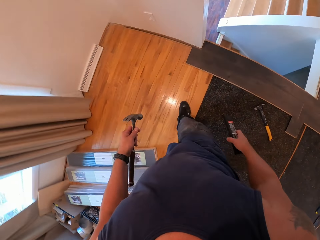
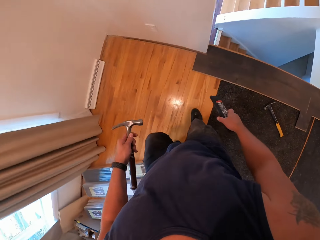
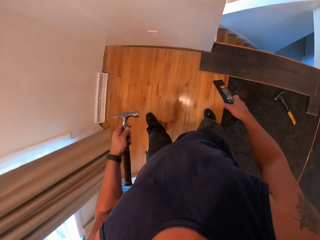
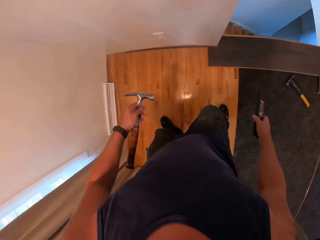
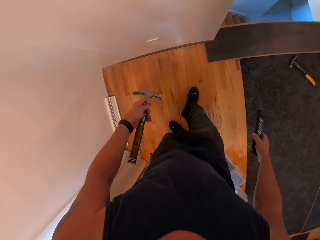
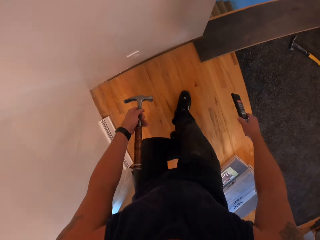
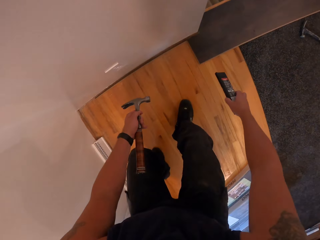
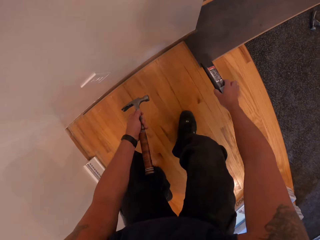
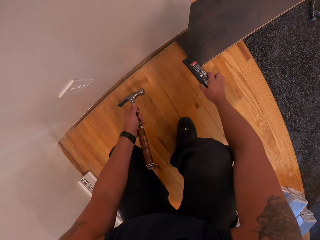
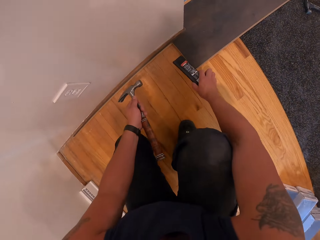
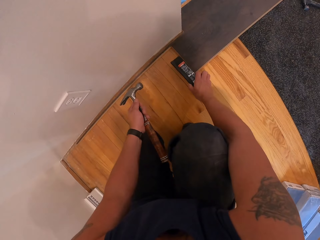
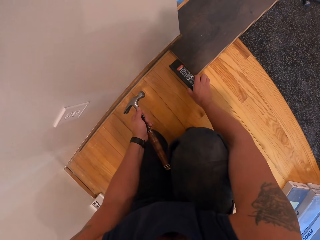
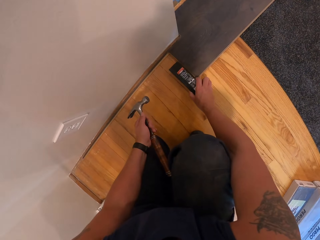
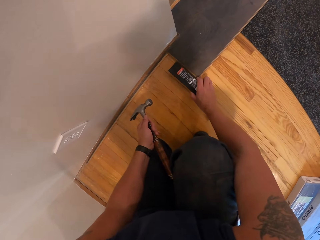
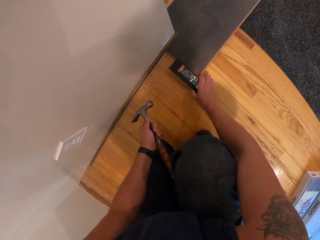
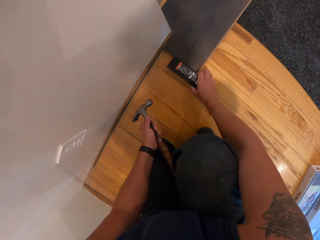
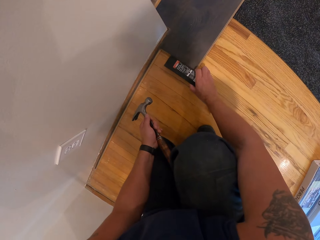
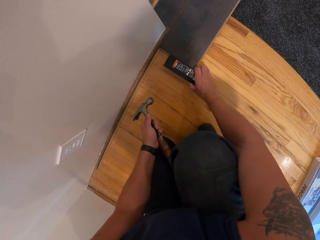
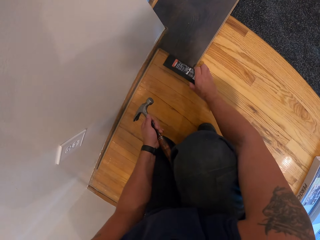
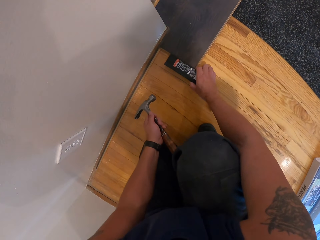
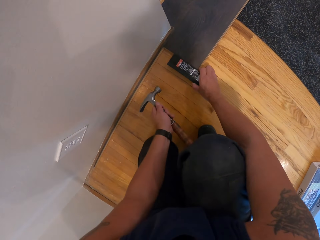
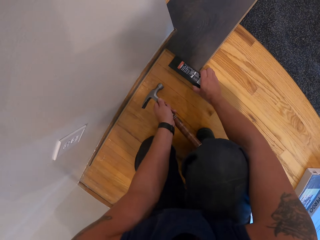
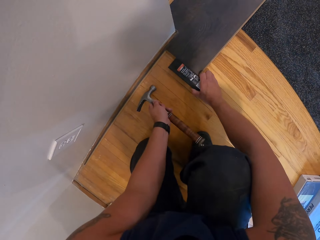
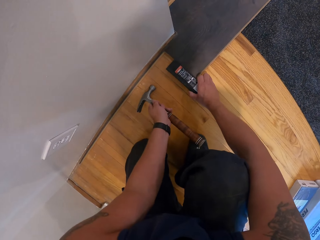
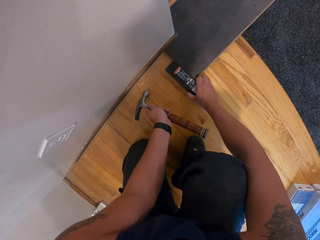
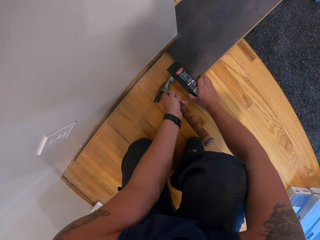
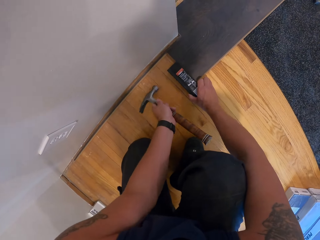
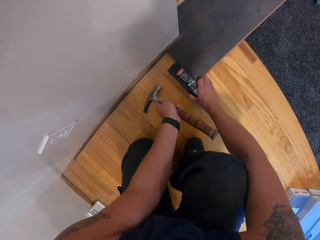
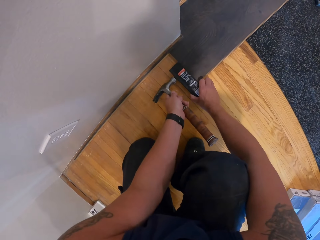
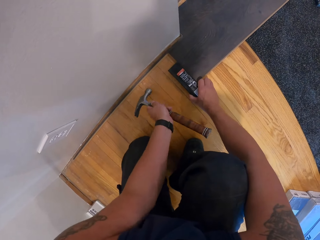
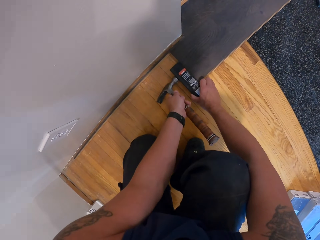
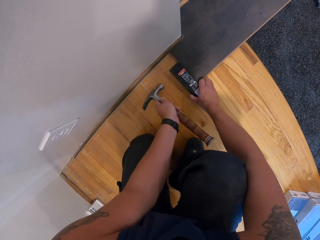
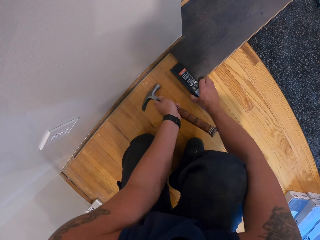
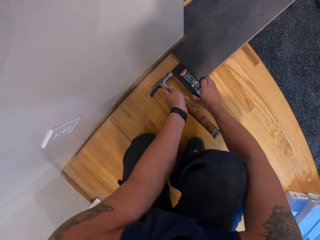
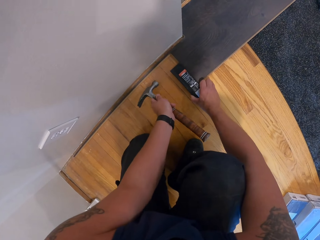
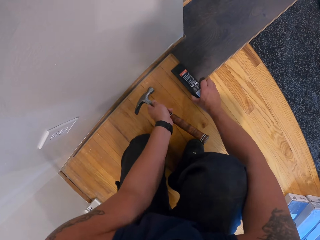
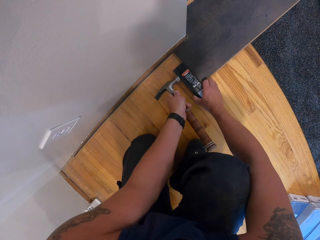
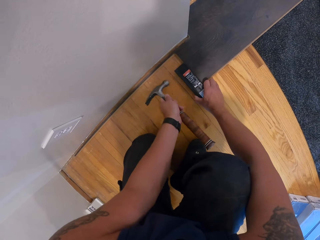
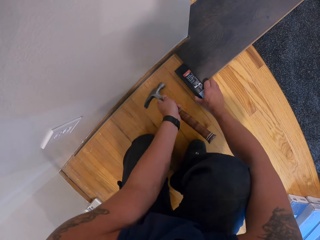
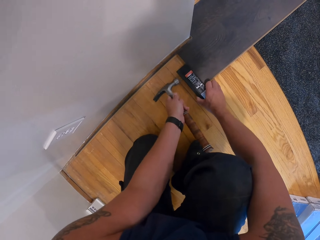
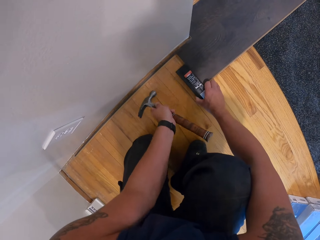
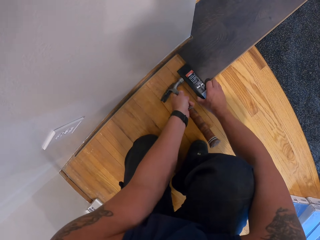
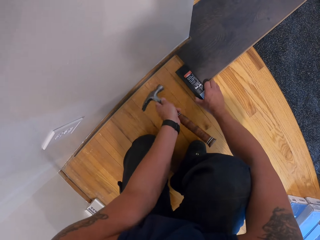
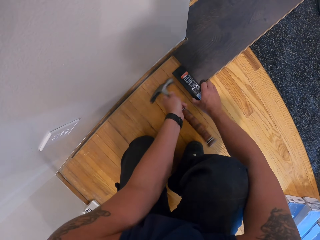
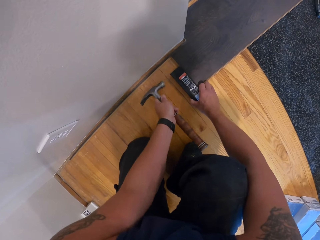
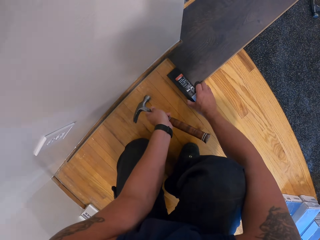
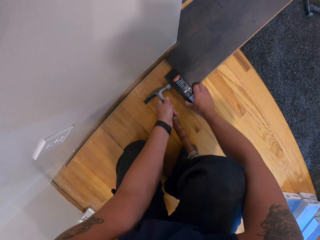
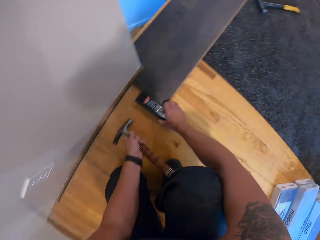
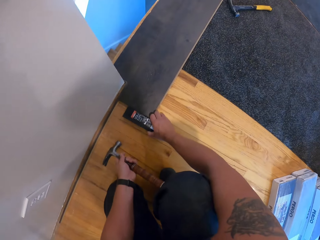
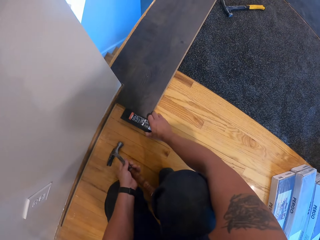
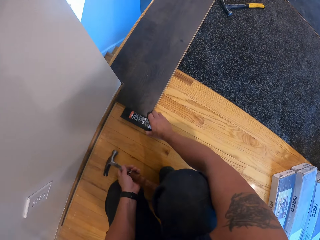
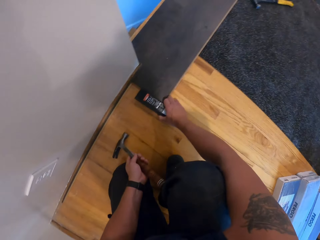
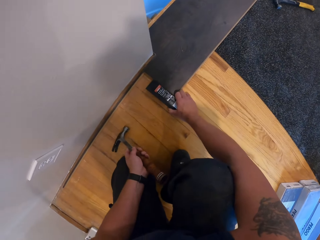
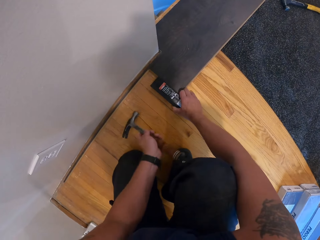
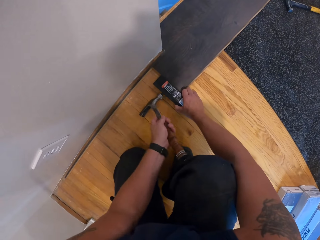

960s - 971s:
The camera wearer bends down. They place the wedge on the floor. They hit the wedge with the hammer.

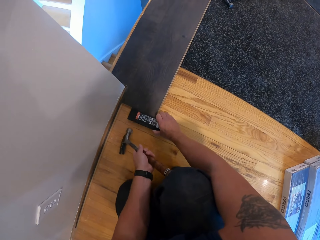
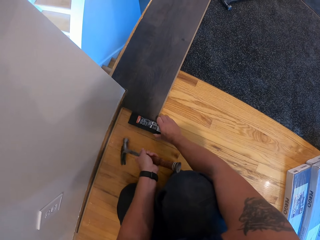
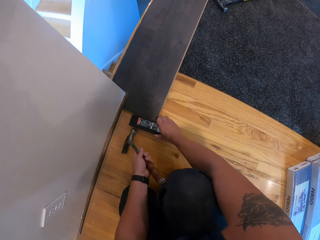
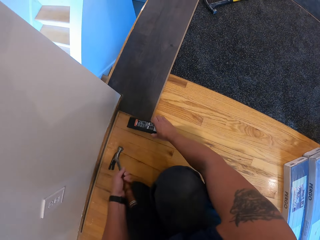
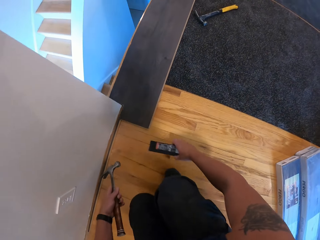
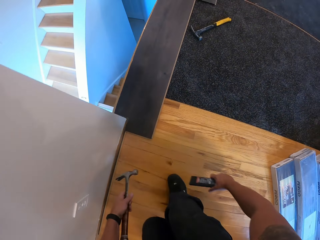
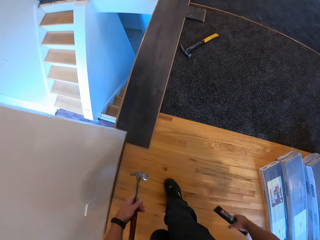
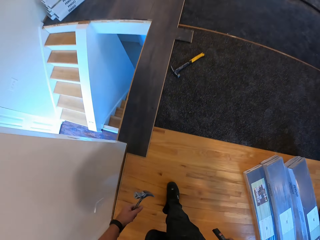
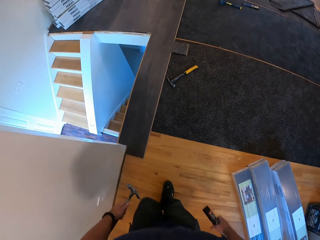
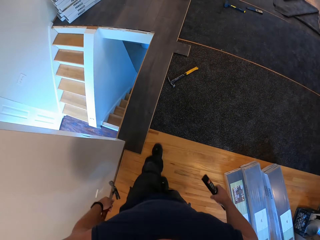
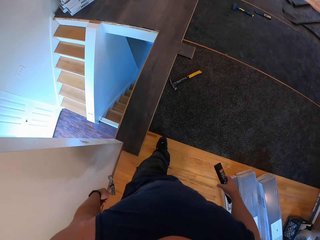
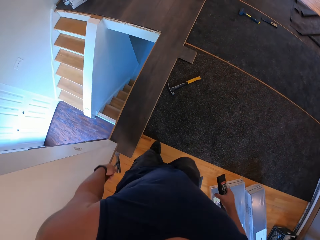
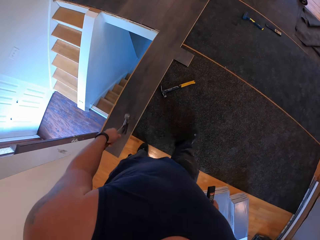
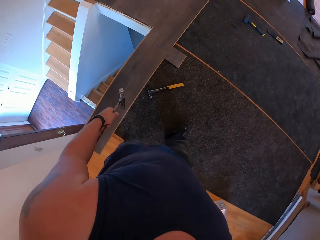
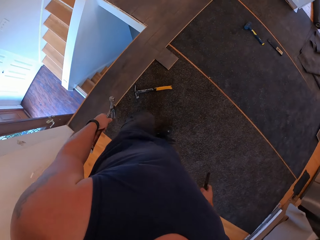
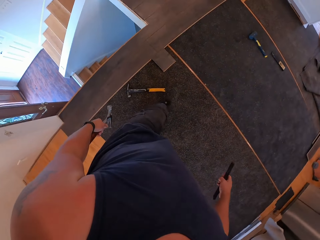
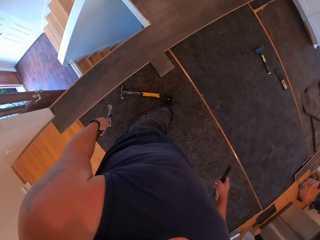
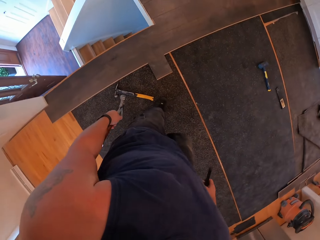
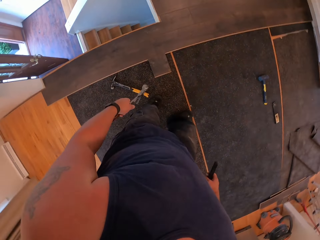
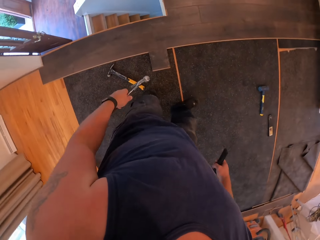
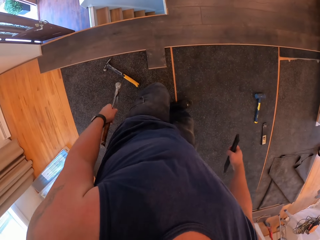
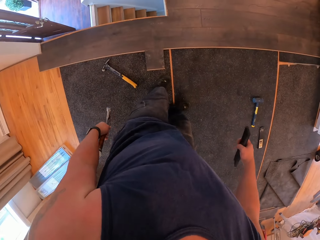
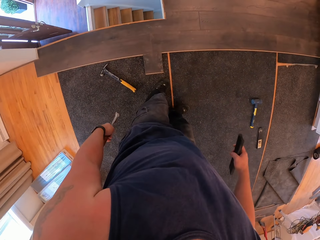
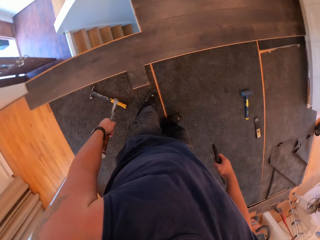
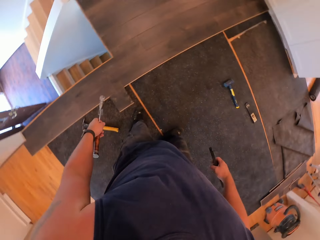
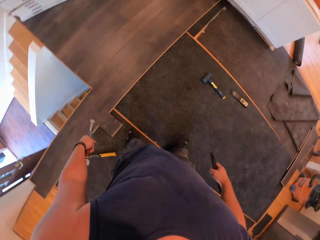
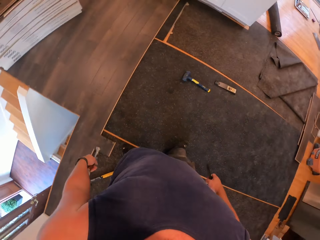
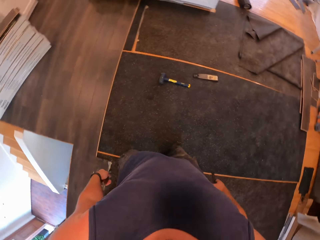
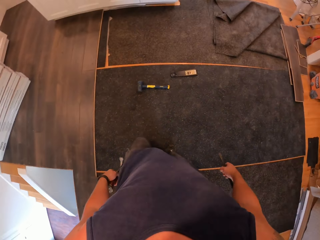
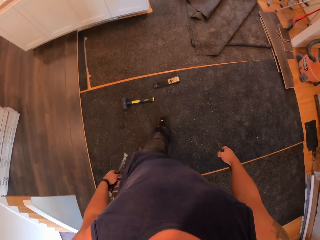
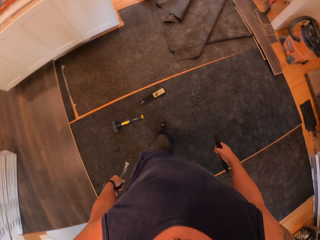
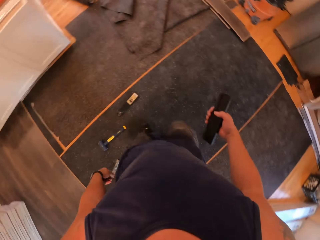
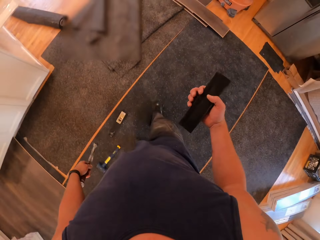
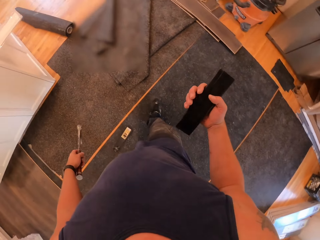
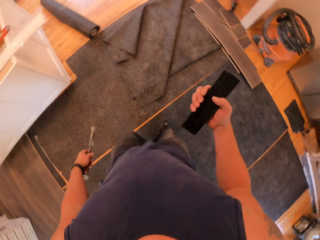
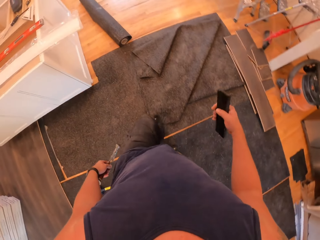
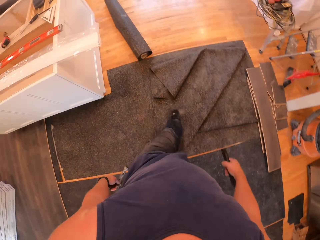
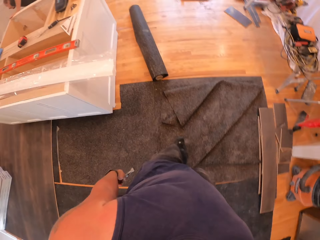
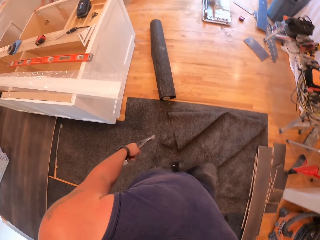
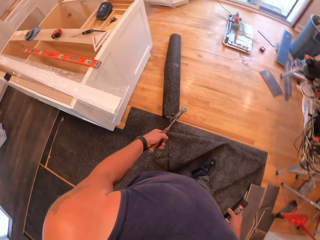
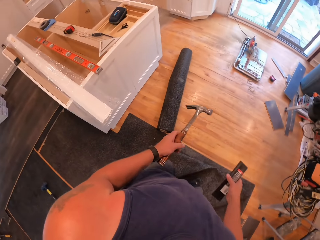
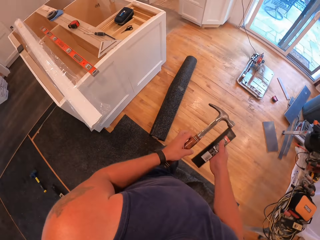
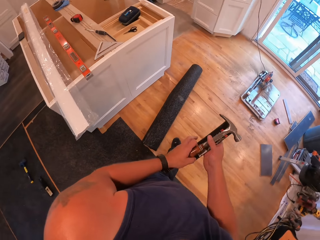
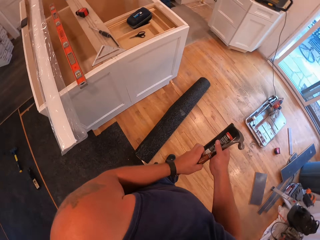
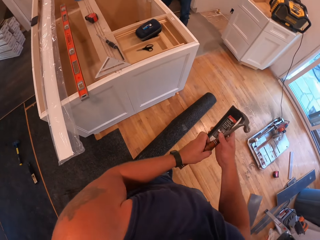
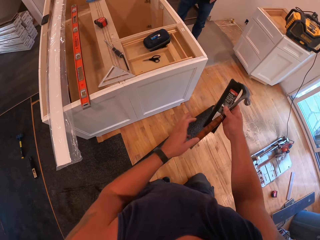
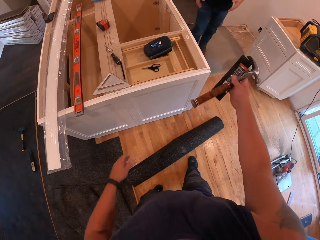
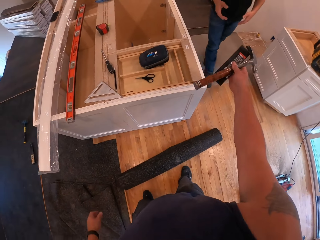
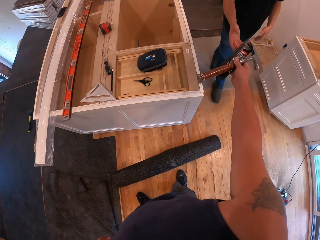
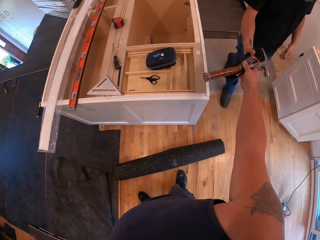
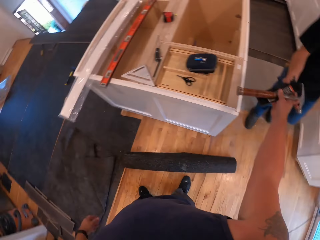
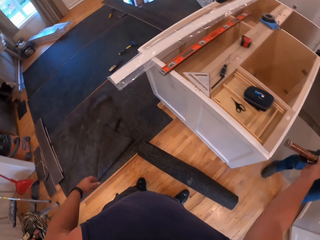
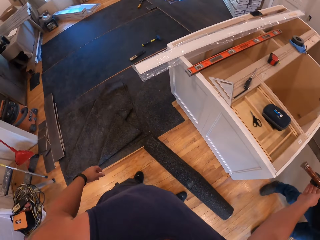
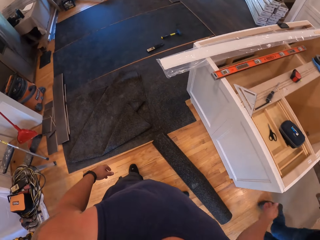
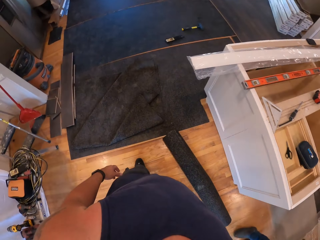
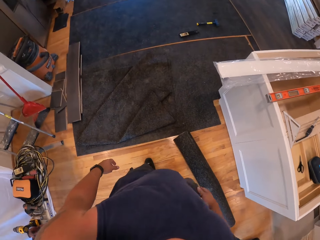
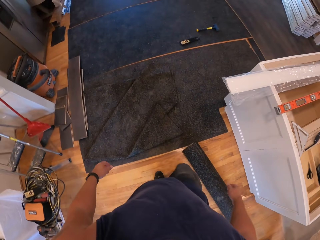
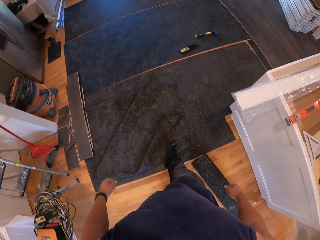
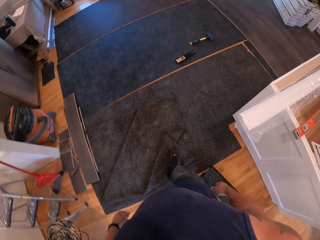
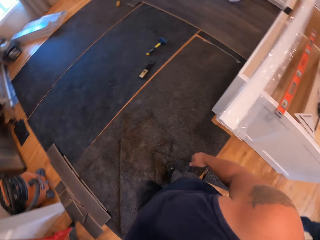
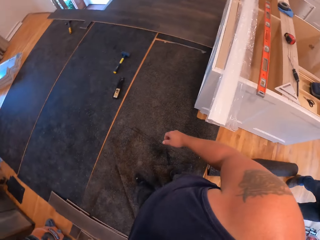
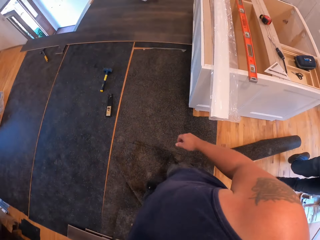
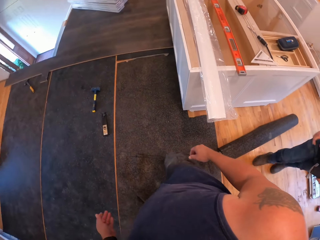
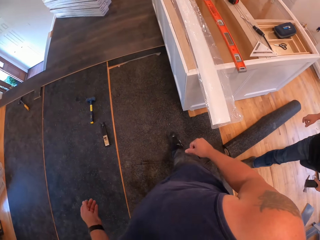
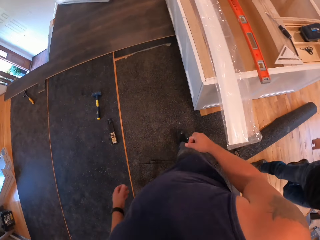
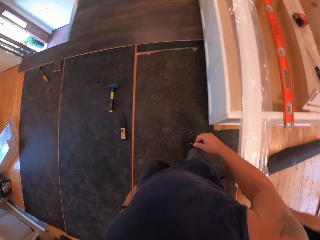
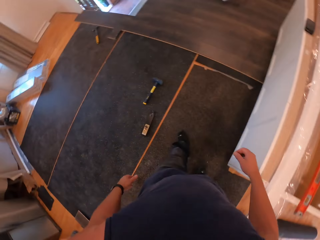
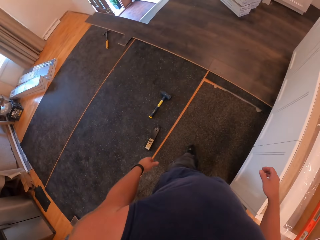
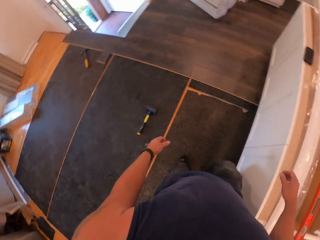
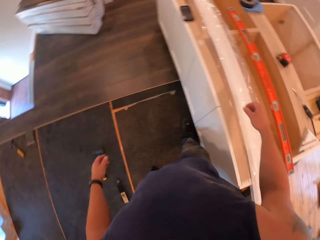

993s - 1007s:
The camera wearer stands up. He walks to the kitchen counter. He places the hammer over the wedge on his right hand. He gives the hammer and wedge to a man. He walks to the side of the kitchen counter. The man walks around the room.
